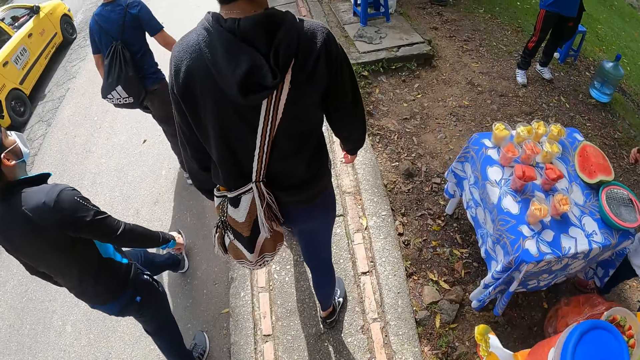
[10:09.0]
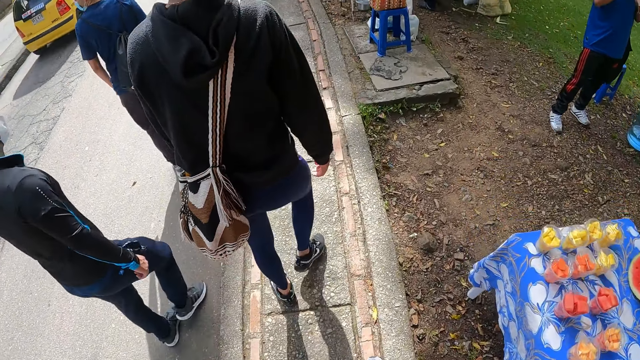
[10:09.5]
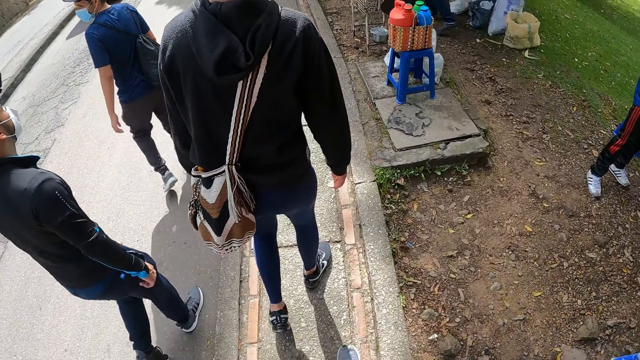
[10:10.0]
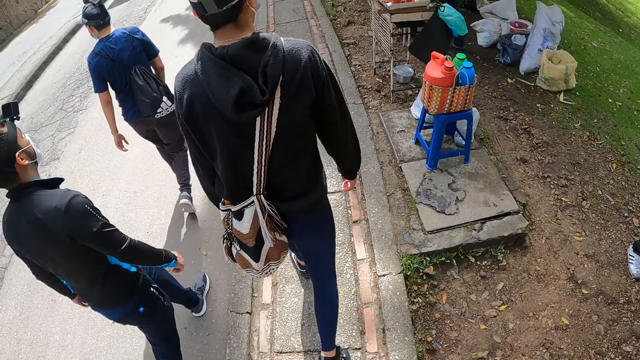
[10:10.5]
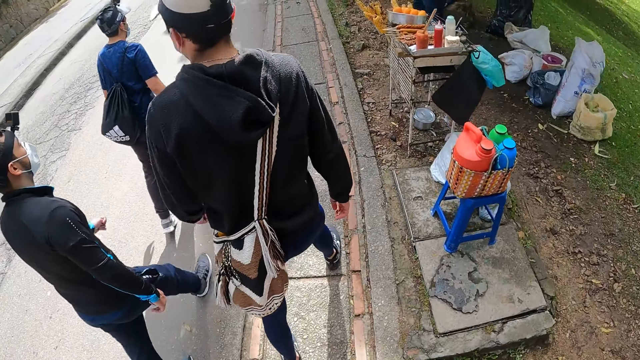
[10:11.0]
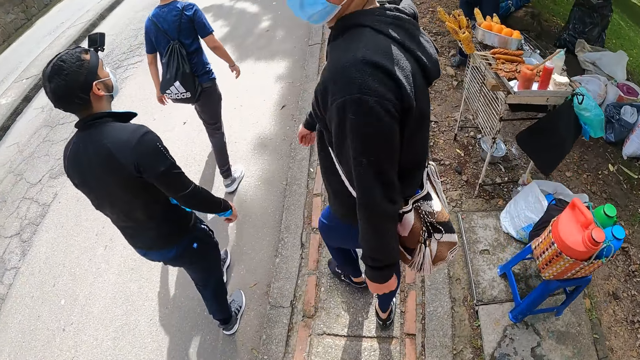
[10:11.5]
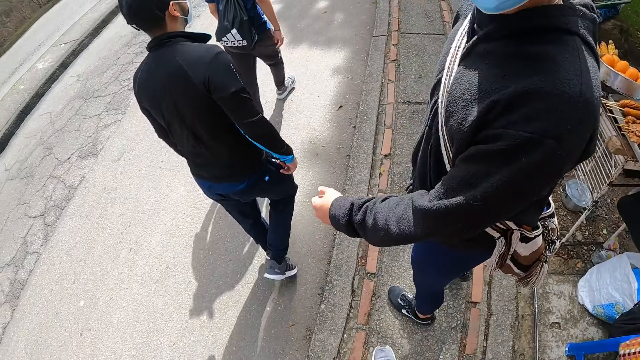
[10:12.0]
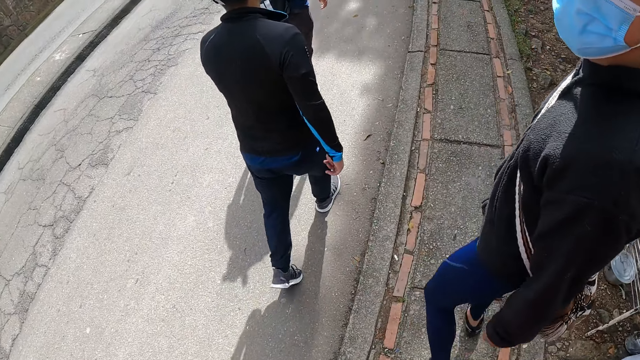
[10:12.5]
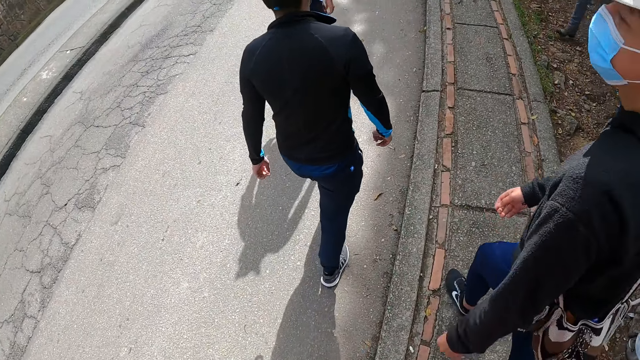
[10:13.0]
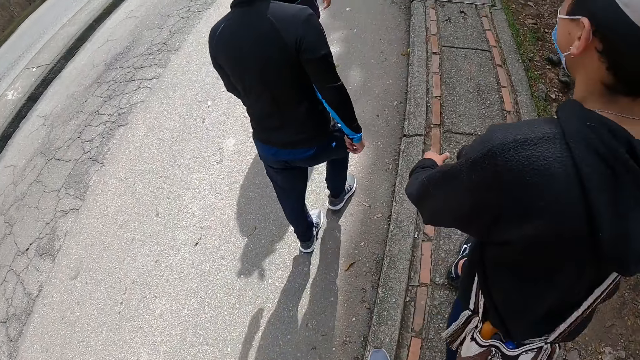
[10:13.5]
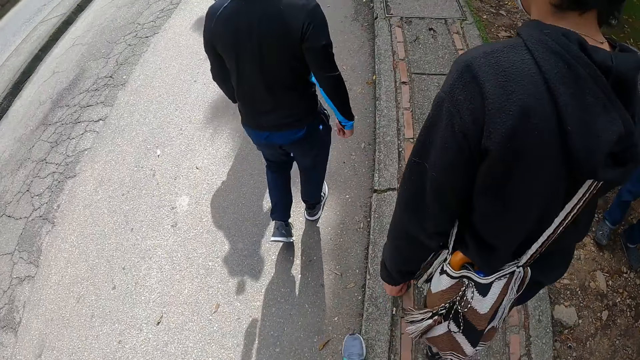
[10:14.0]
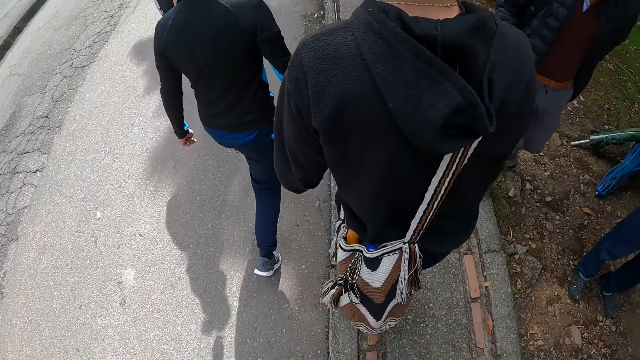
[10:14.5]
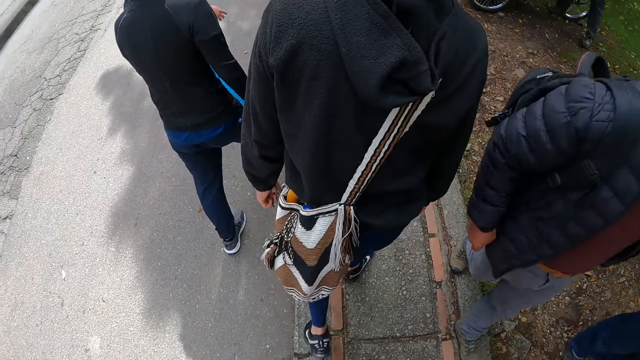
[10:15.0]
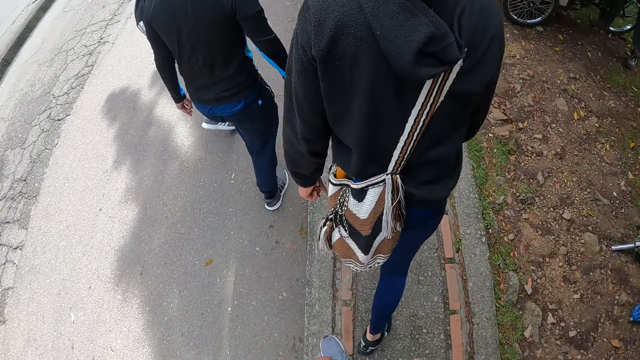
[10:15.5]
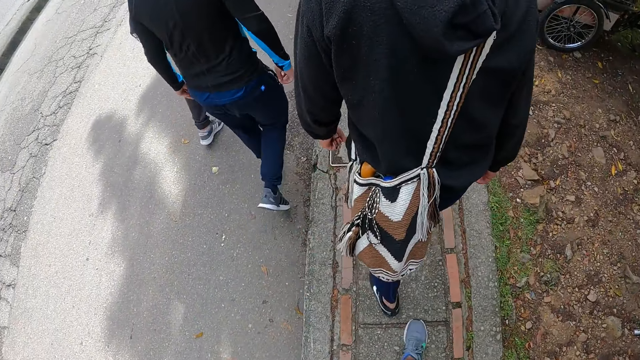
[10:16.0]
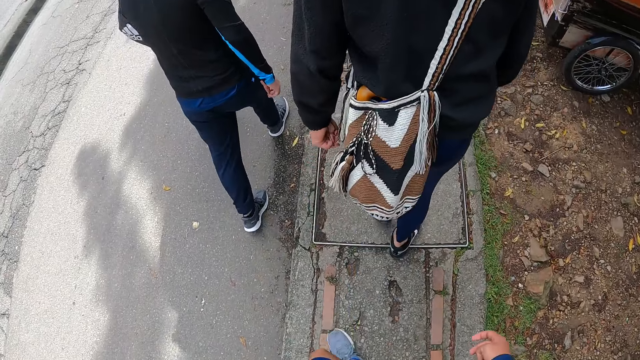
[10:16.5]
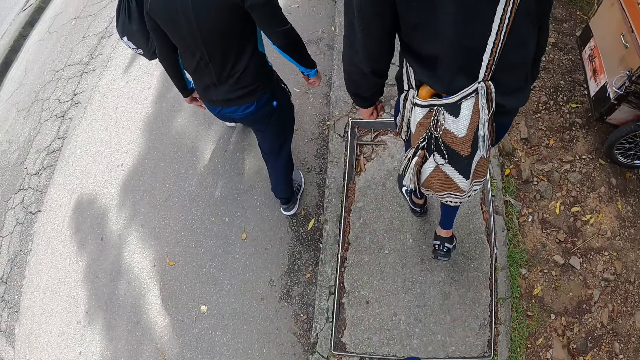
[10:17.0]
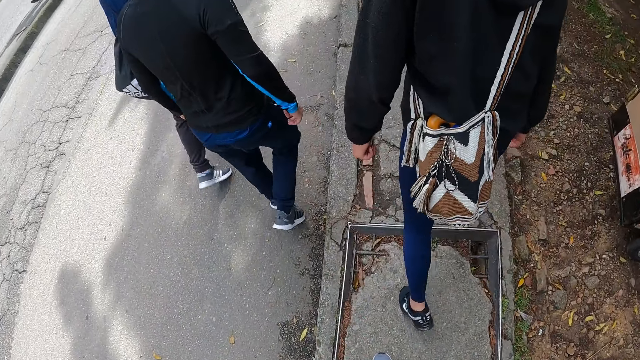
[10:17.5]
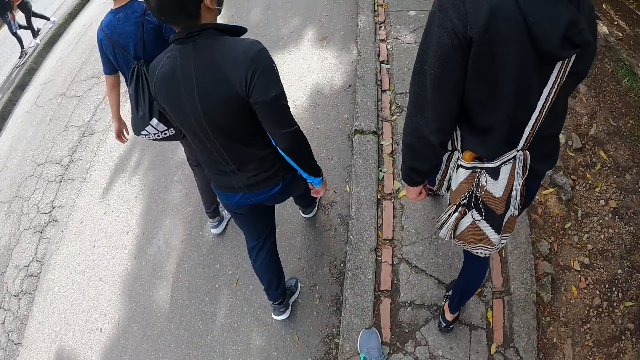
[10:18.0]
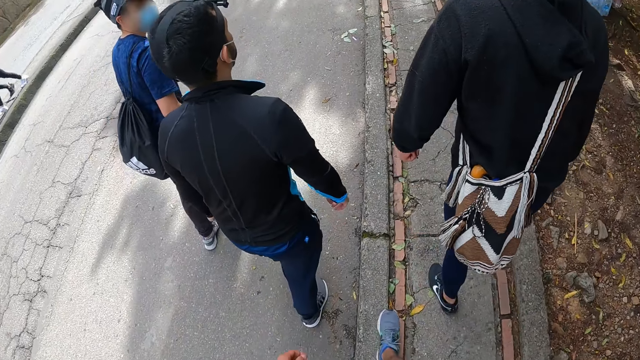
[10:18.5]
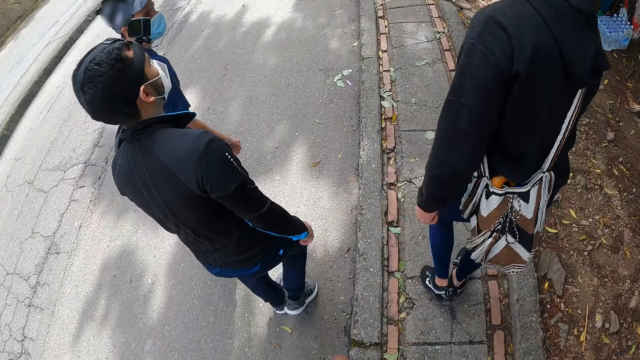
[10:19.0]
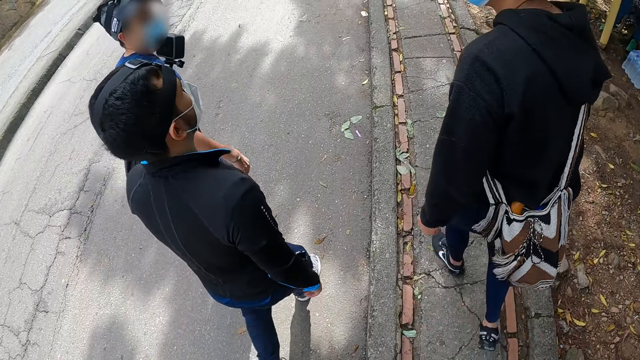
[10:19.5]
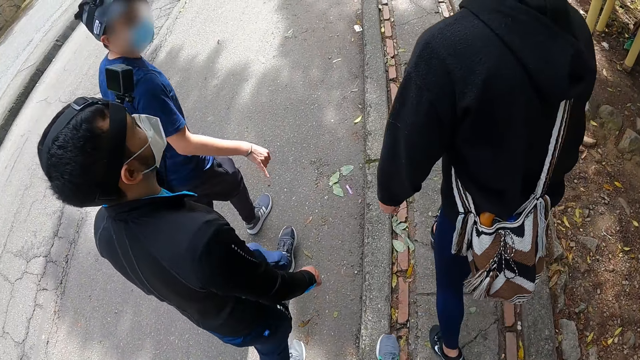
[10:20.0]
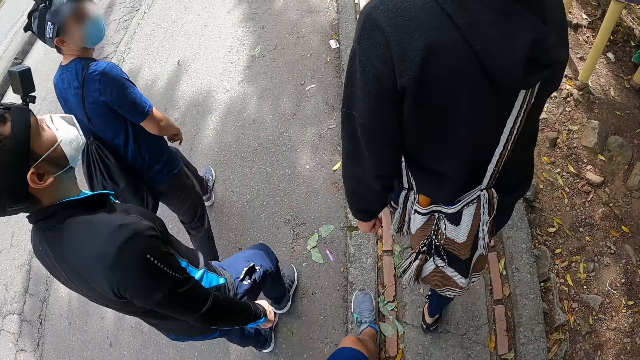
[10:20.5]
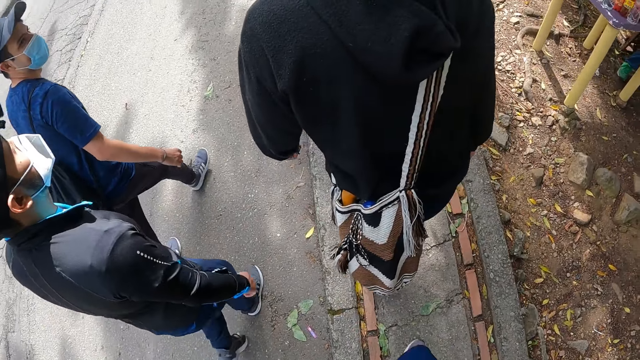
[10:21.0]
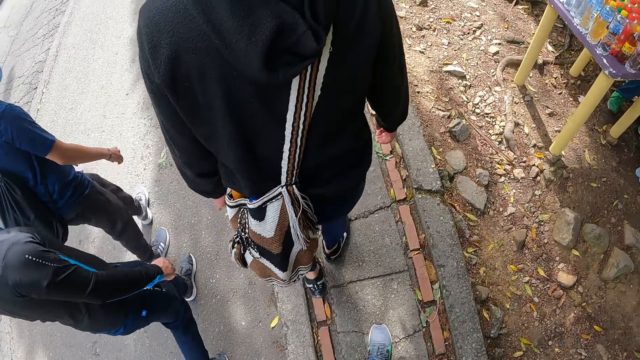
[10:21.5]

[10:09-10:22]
The man interacts with the camera wearer. Another man interacts with the first man.

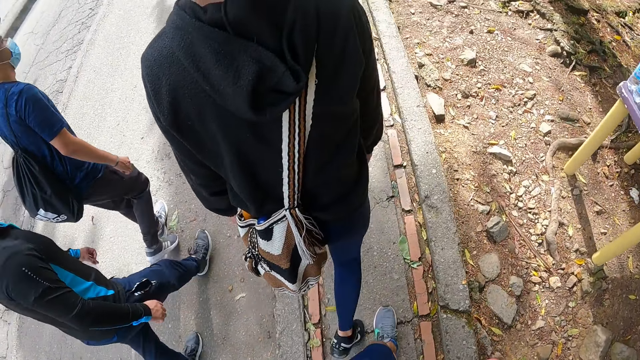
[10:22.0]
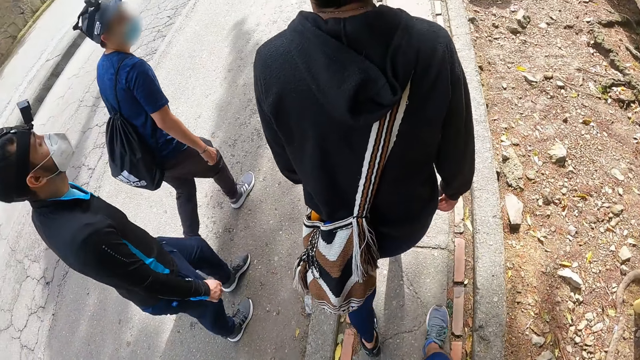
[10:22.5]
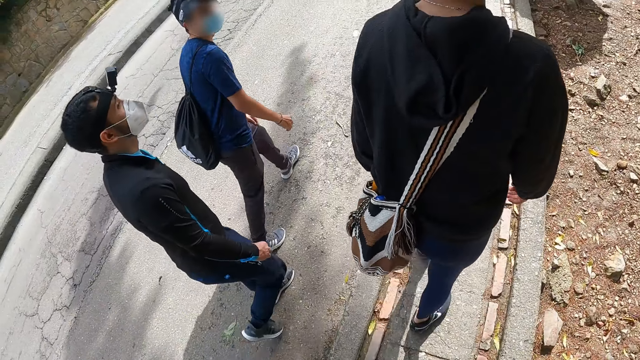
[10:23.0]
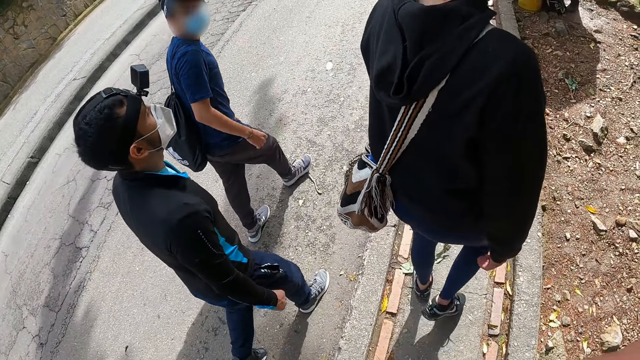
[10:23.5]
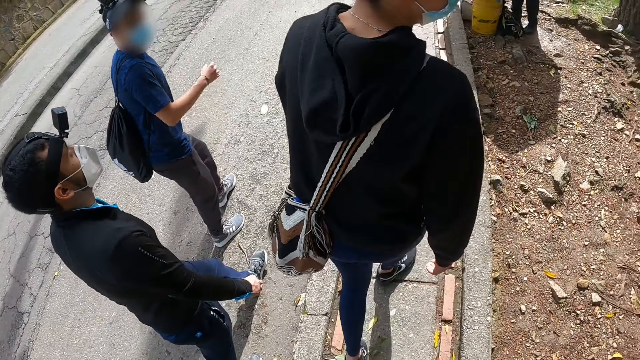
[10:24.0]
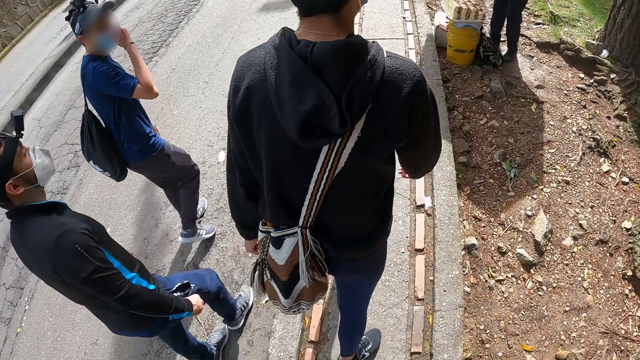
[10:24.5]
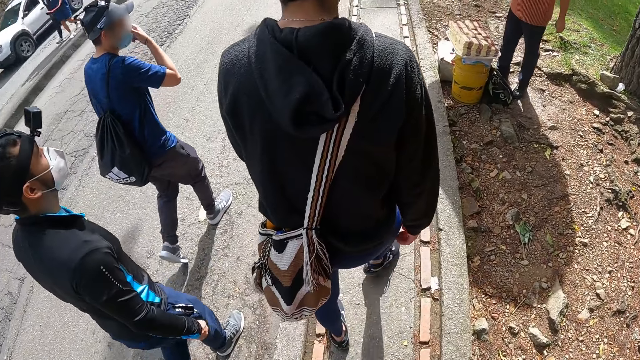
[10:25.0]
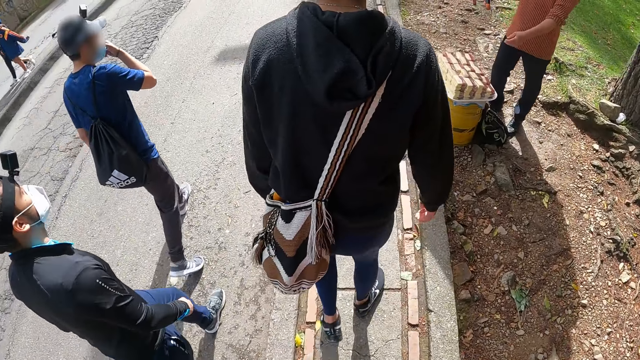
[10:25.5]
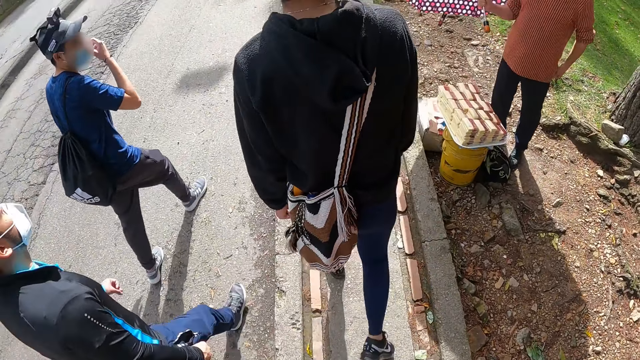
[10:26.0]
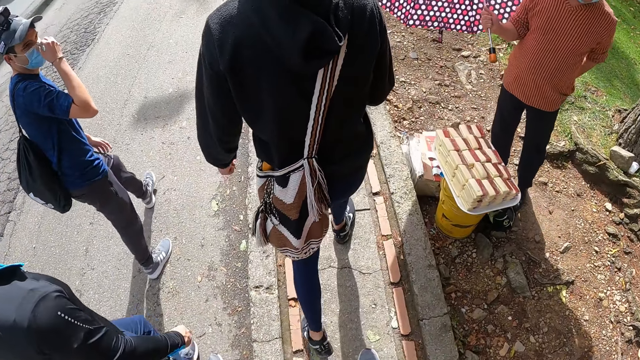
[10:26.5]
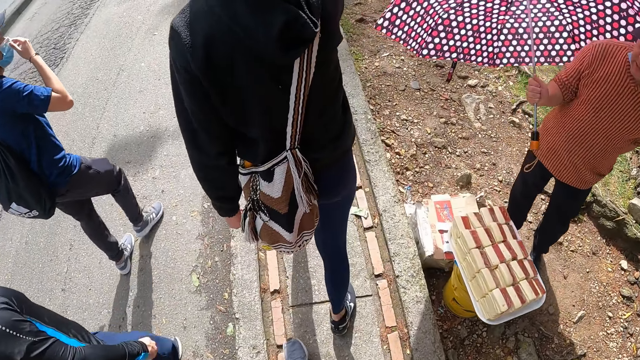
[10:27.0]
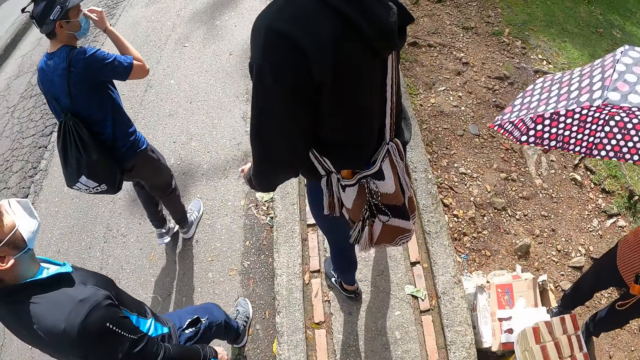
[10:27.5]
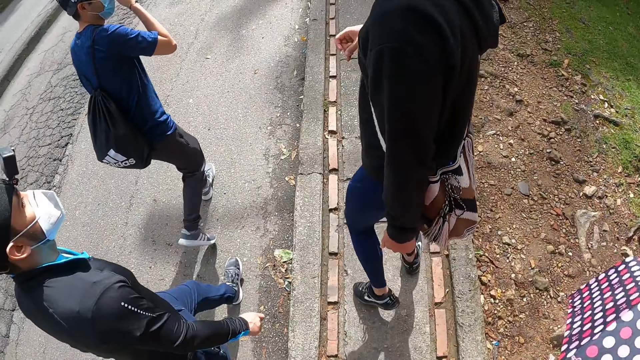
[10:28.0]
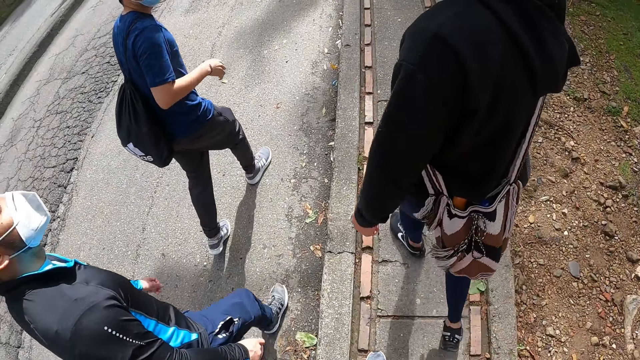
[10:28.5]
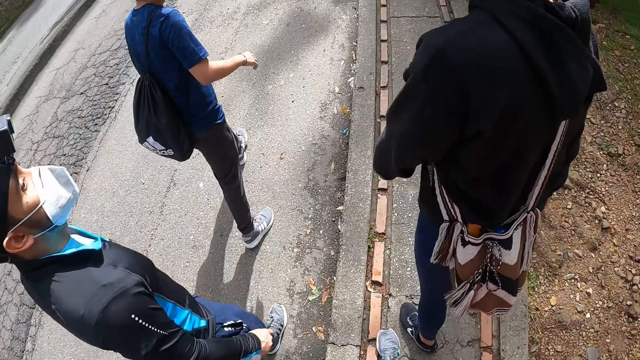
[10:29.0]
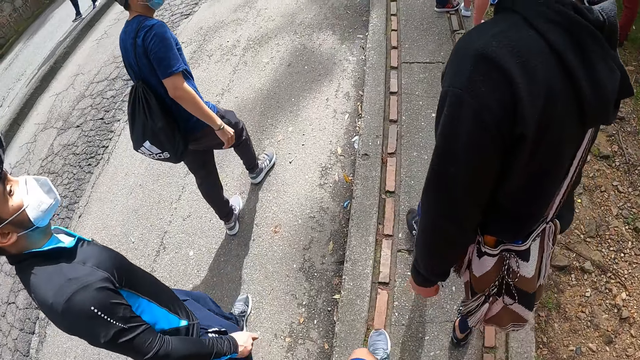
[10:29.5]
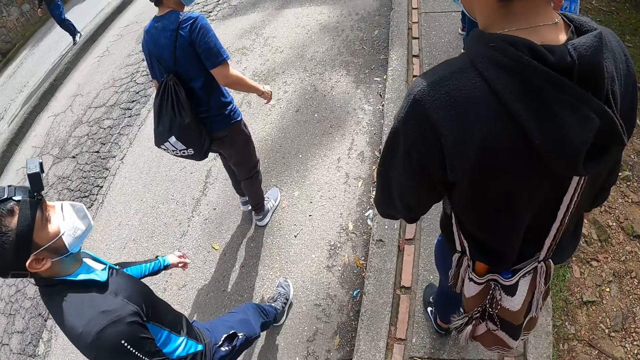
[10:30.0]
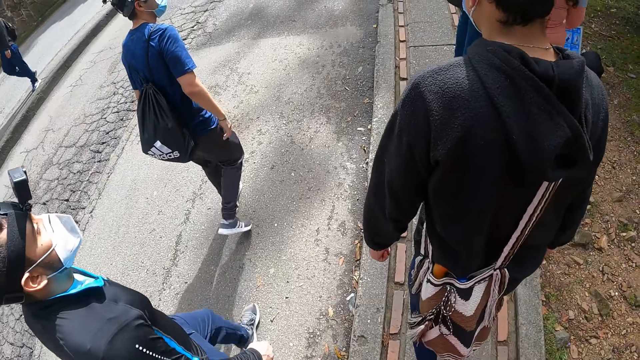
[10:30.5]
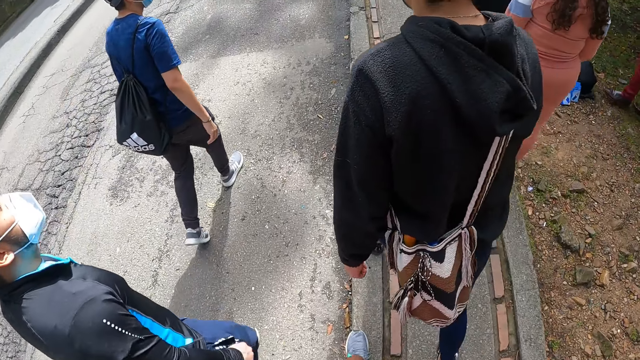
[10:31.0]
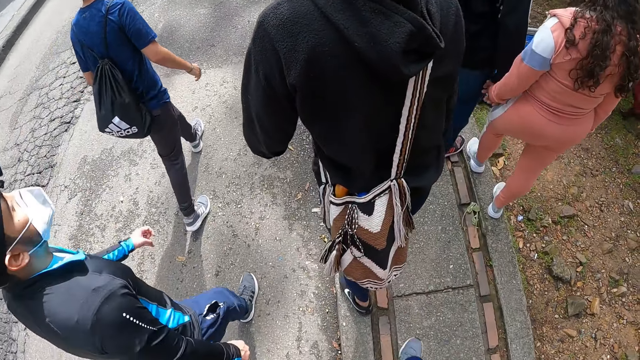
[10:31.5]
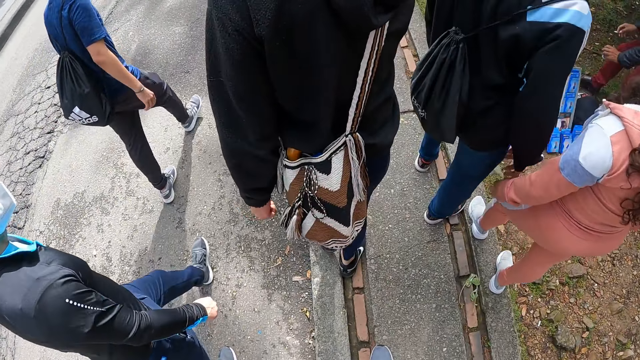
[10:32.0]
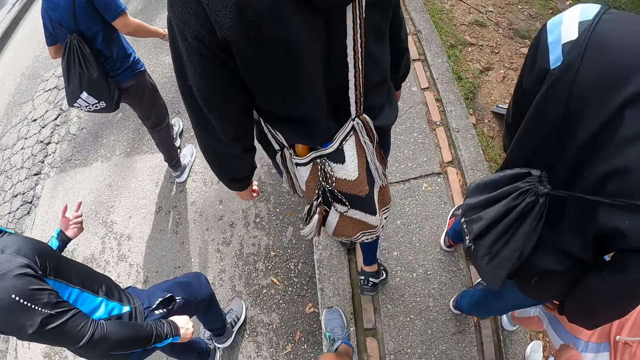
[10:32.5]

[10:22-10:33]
The man adjusts a facemask on his face with his right hand.
